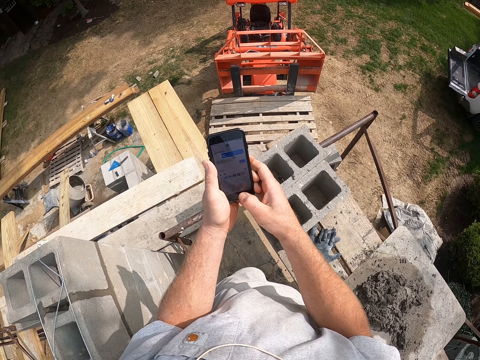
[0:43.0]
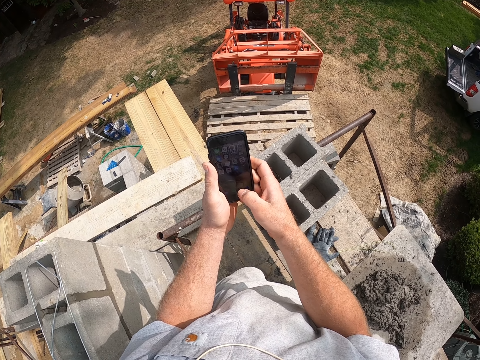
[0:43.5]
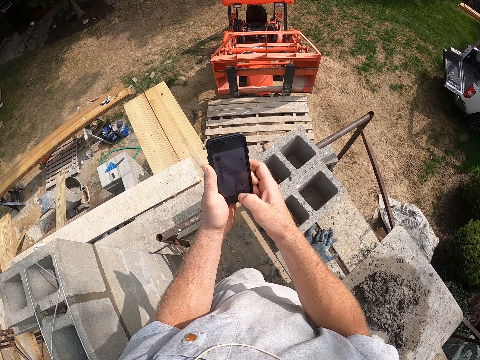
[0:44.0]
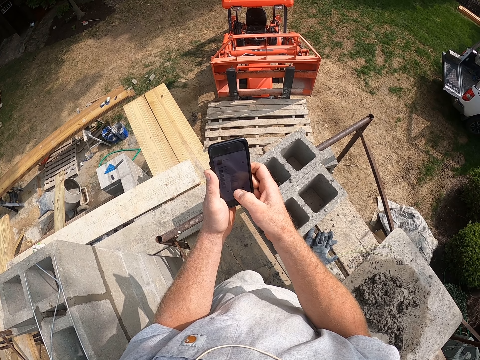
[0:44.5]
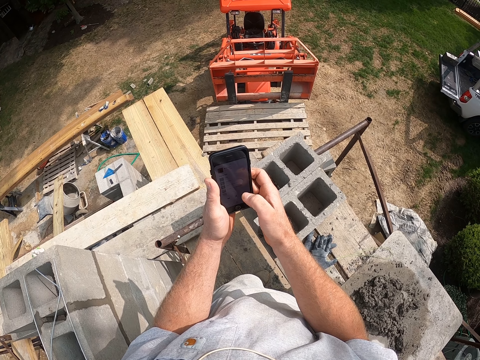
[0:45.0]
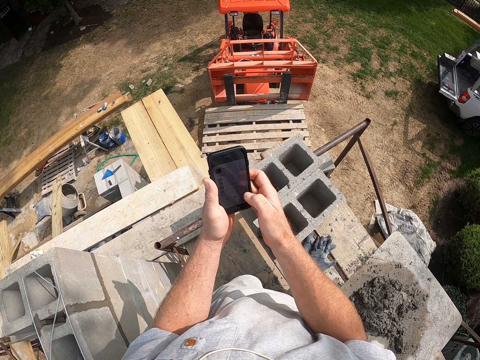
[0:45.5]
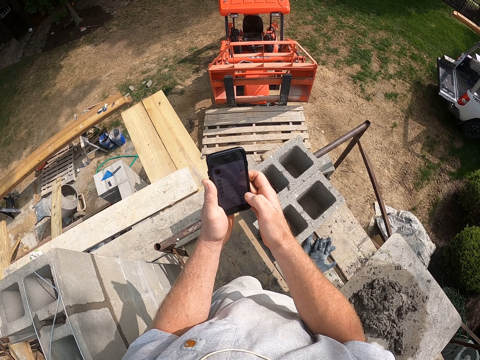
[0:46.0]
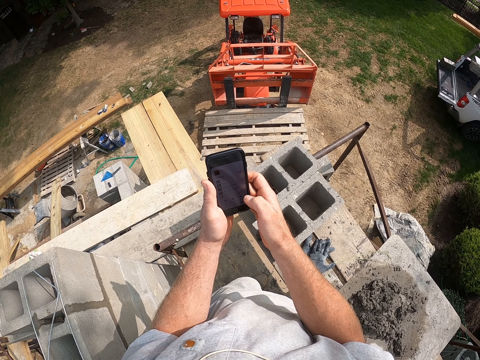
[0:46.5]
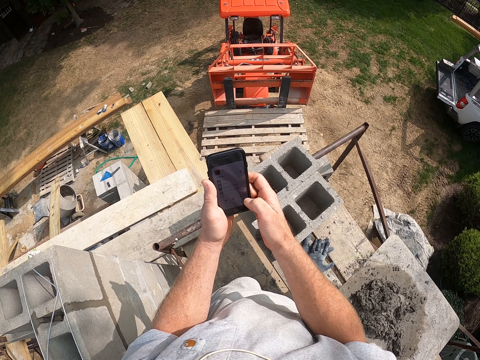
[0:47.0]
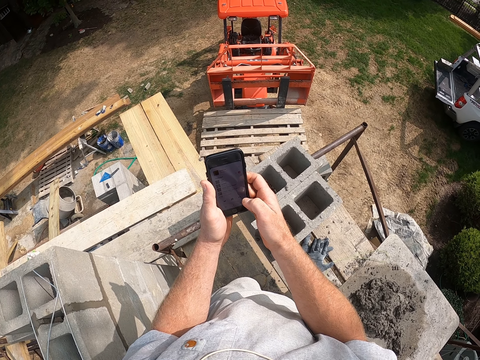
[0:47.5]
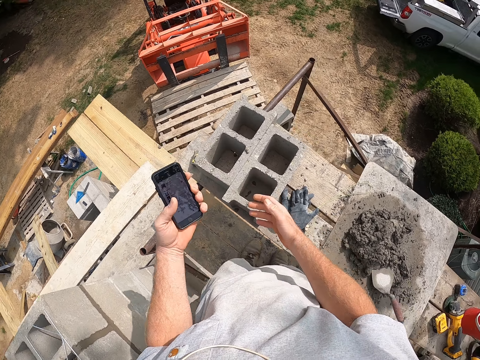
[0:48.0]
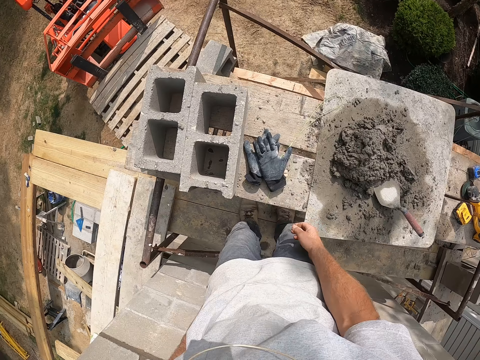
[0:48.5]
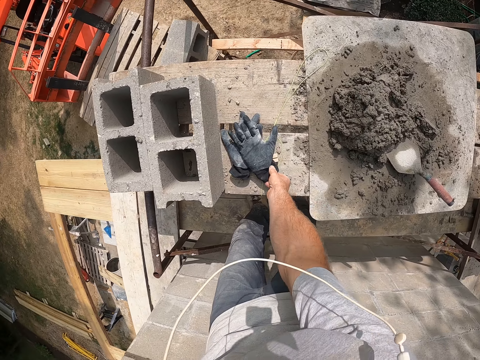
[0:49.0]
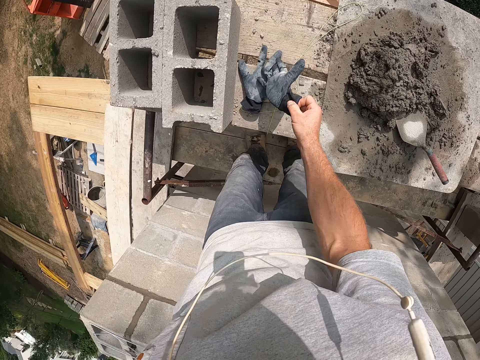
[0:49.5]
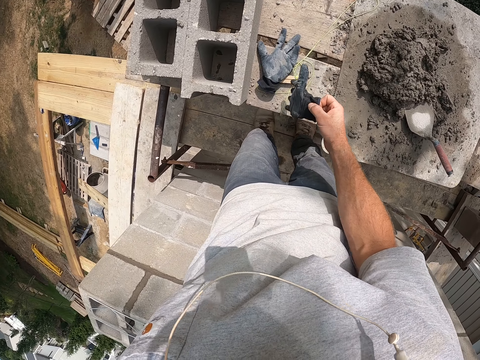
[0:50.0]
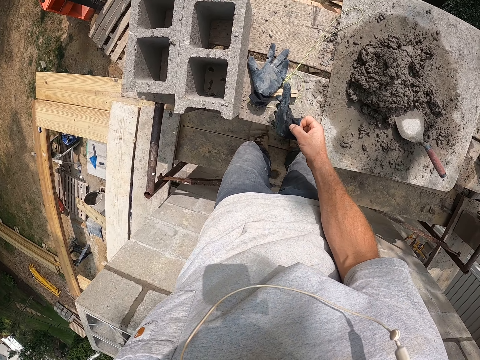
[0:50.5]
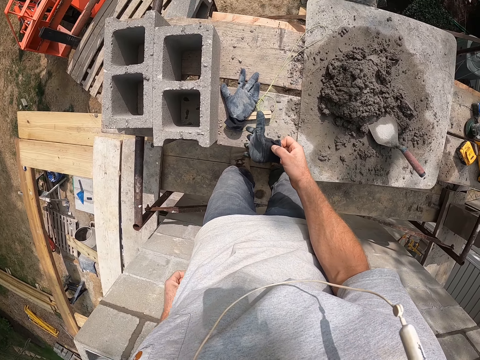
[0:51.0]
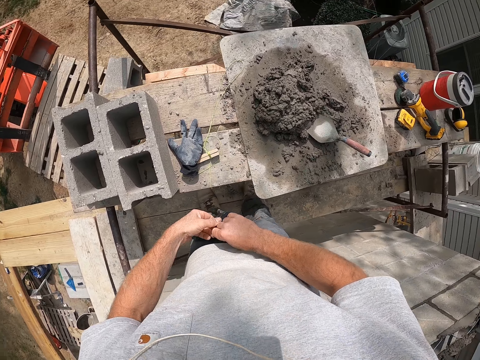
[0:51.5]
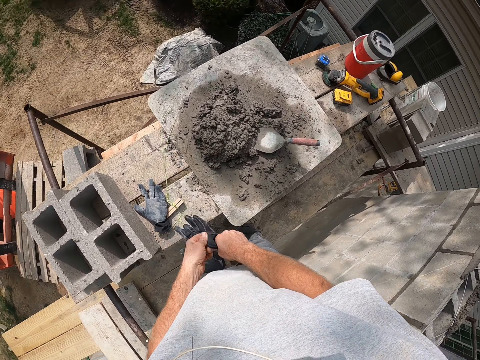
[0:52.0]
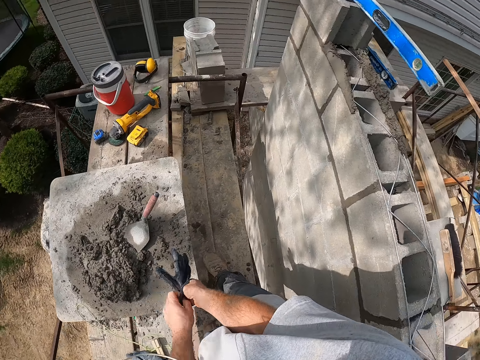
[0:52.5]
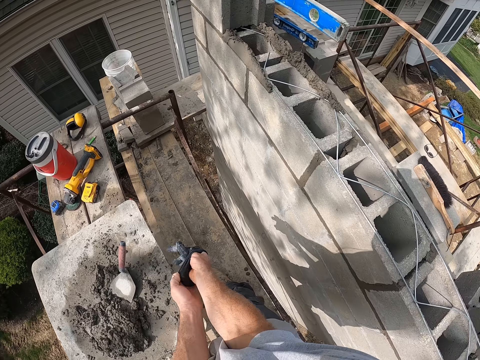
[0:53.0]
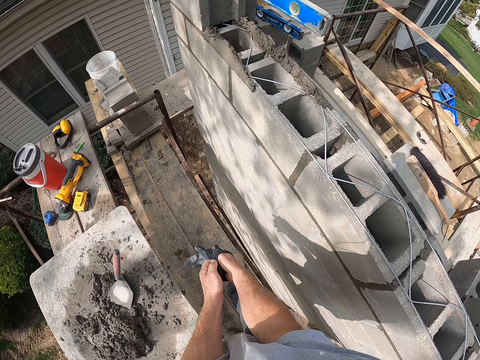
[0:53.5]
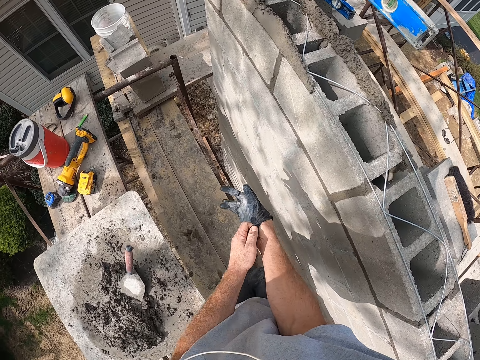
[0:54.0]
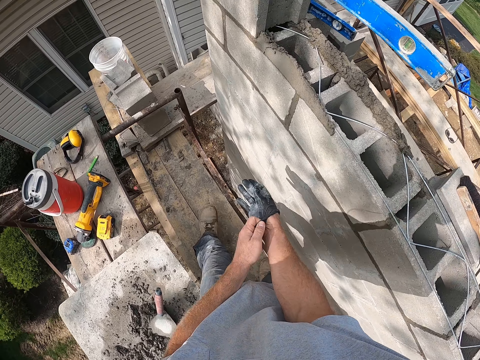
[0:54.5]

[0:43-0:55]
The camera wearer picks up a hand glove from a flat plank. He puts the phone in the pocket. He wears the hand glove to his right hand. He turns around.

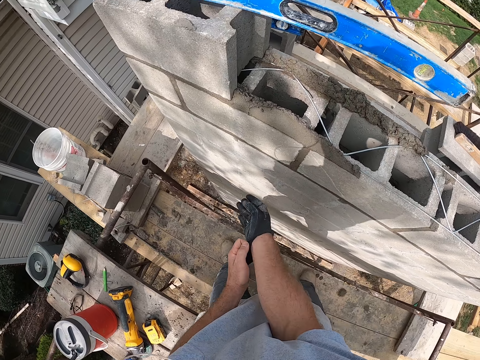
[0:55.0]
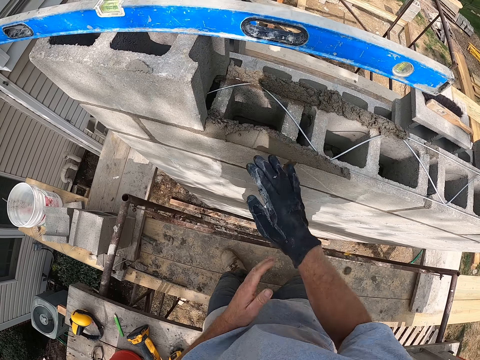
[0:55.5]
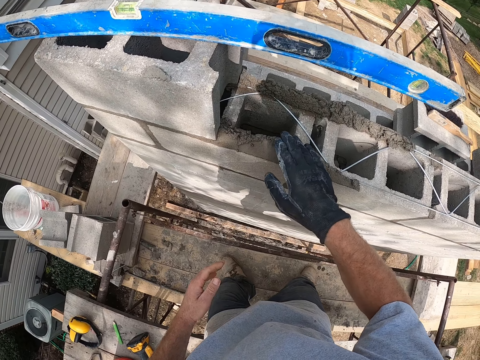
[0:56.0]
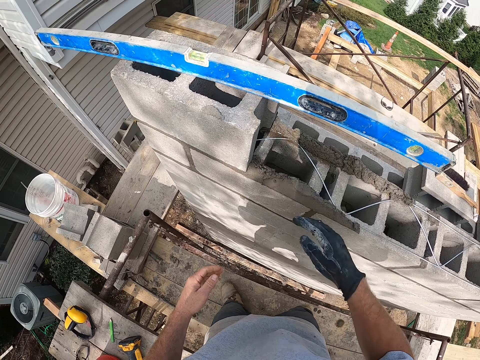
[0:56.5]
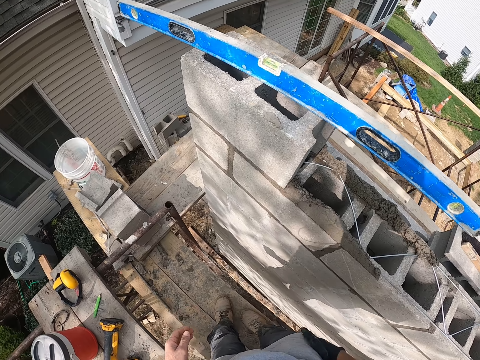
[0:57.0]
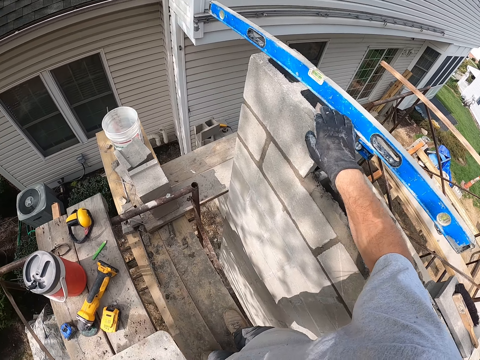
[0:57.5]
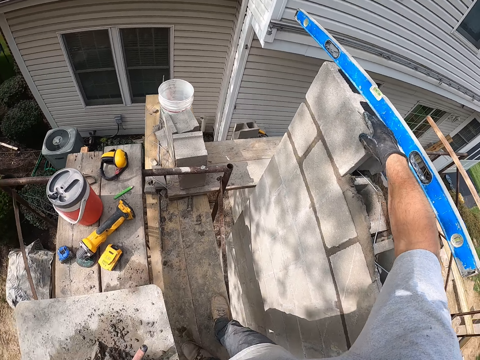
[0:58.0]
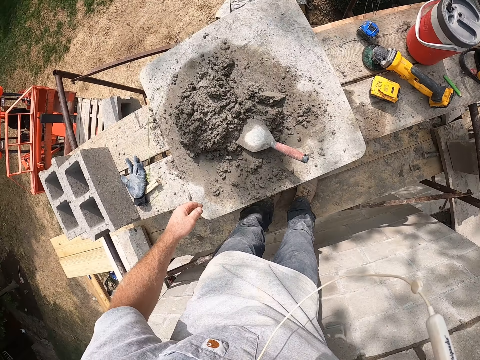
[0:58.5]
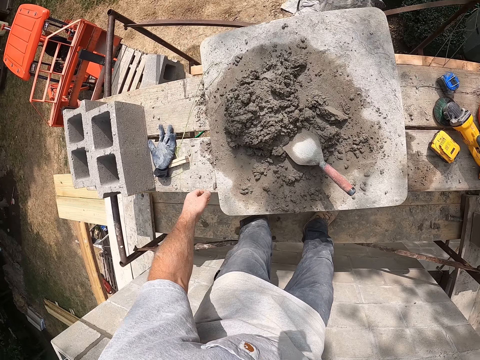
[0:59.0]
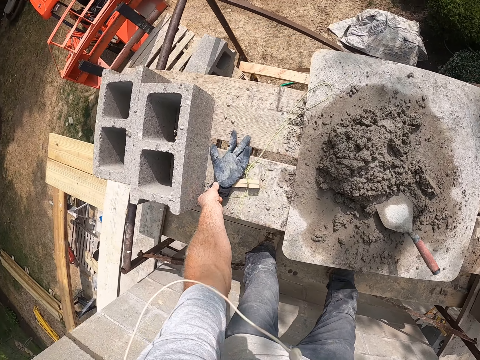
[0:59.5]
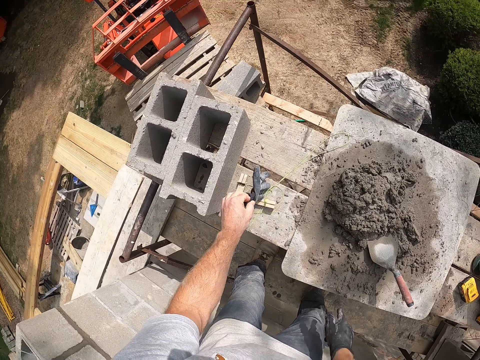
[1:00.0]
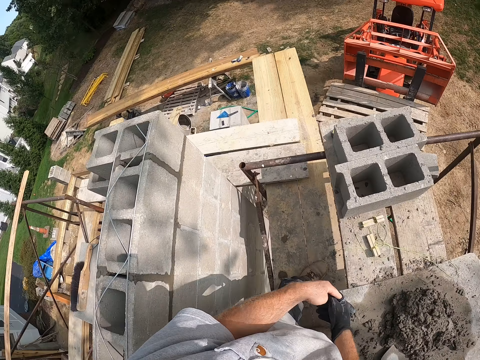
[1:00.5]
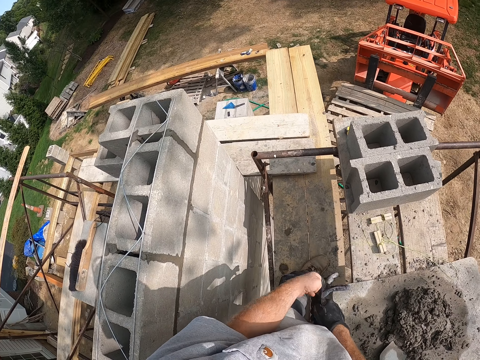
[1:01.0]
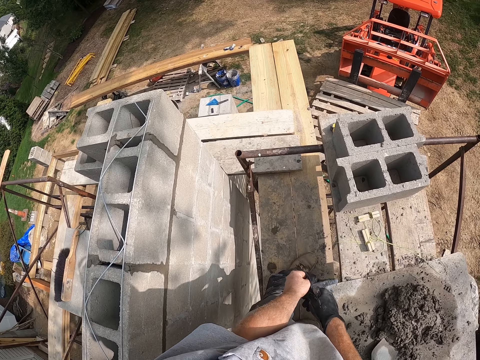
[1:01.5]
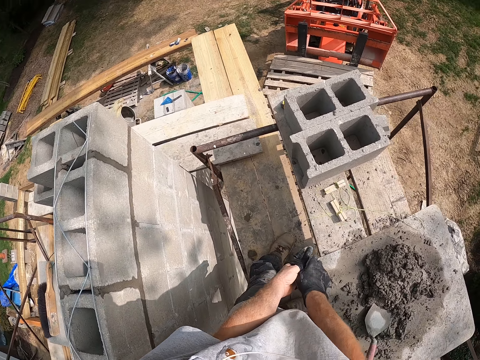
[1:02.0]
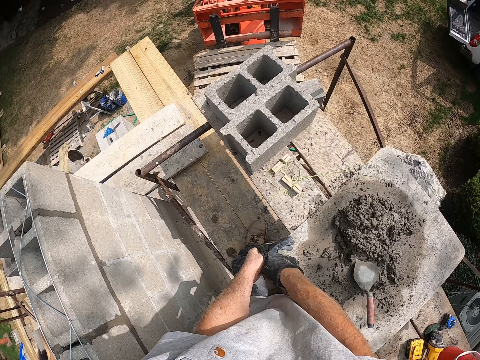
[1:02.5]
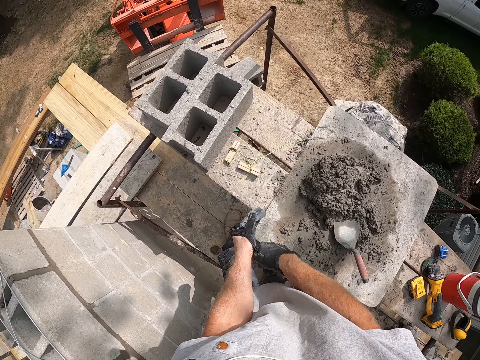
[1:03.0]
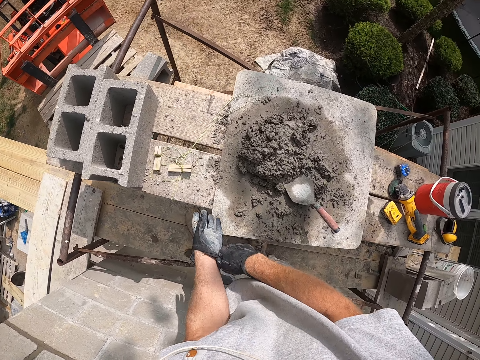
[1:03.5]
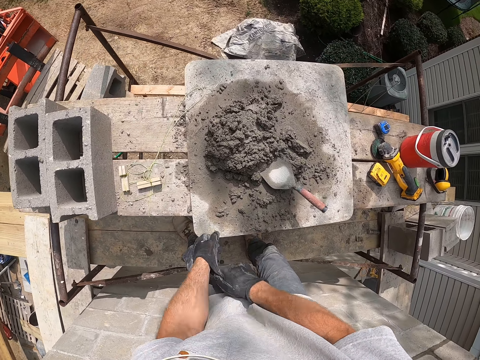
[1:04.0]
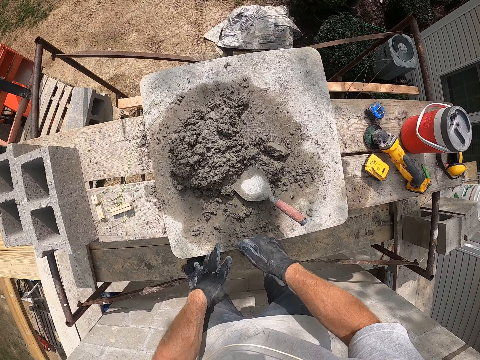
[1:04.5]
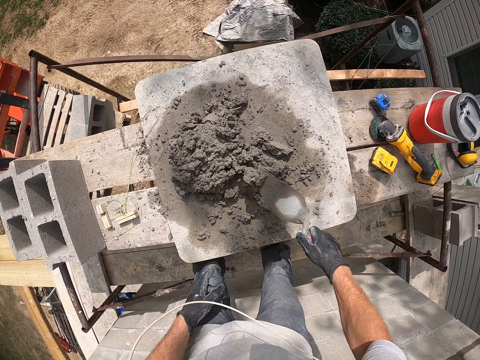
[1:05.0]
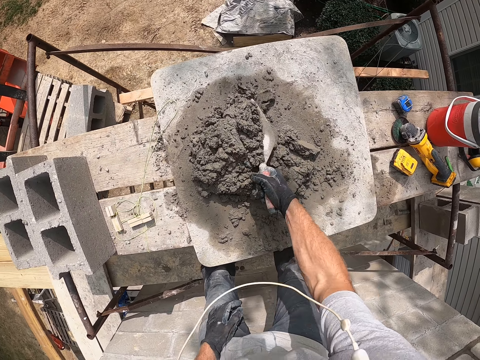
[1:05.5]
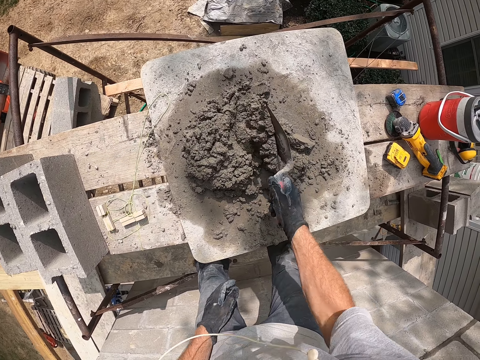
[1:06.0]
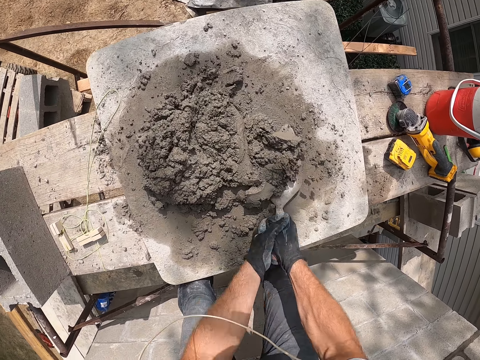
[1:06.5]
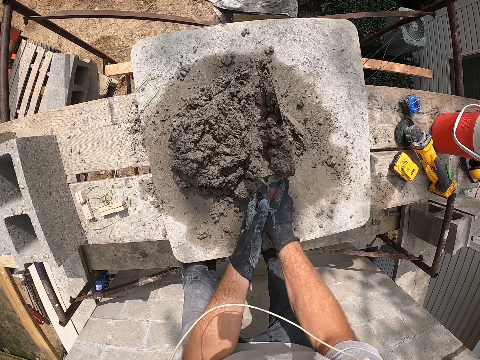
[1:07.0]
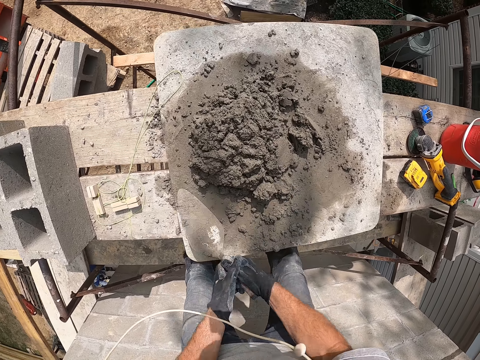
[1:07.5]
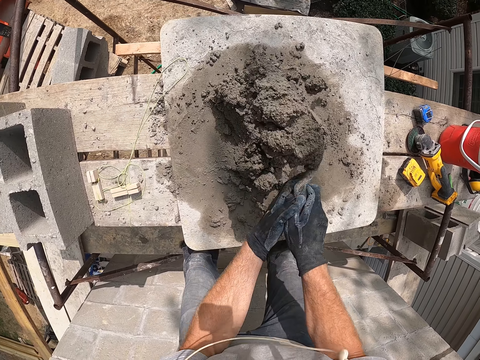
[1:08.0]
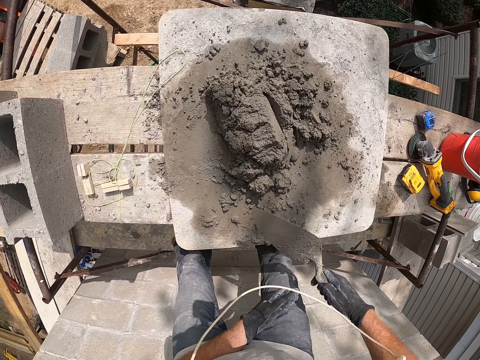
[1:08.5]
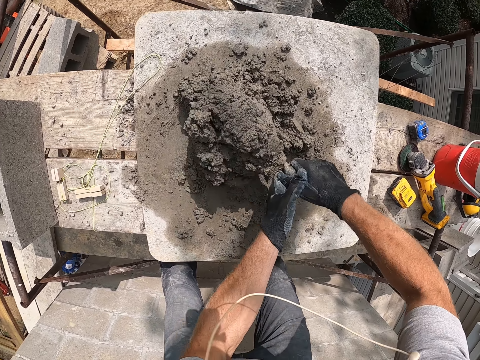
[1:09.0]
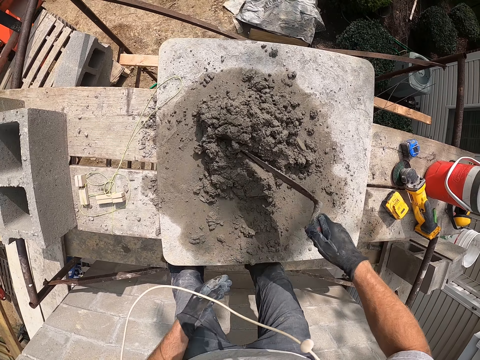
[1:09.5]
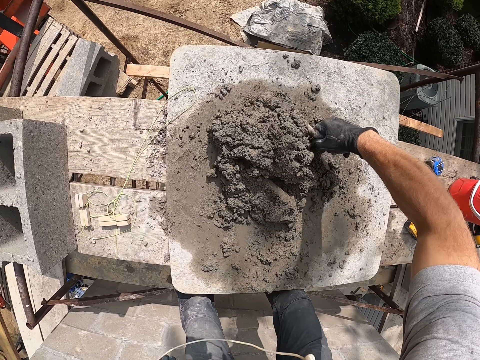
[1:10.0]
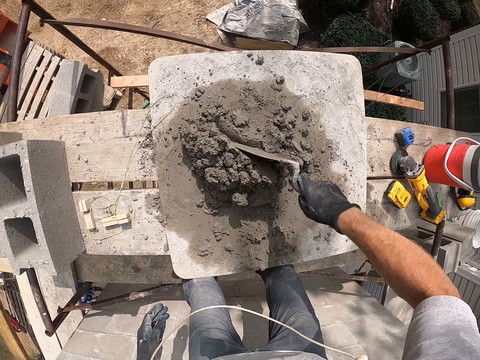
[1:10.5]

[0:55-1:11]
The camera wearer taps the top of the wet mortar with his right hand. He holds a block. He picks up another hand glove from the flat plank. He wears the second hand glove to his left hand. He picks up a brick trowel from the mortar on a flat wood. He mixes the mortar together with the trowel on the flat wood.
